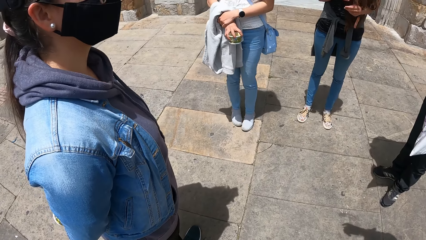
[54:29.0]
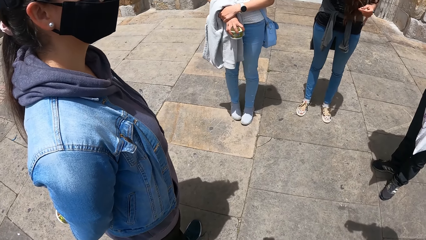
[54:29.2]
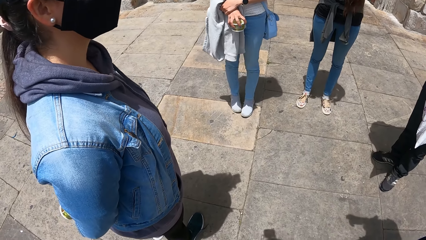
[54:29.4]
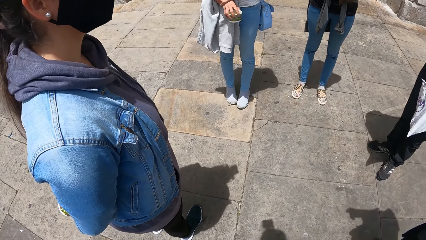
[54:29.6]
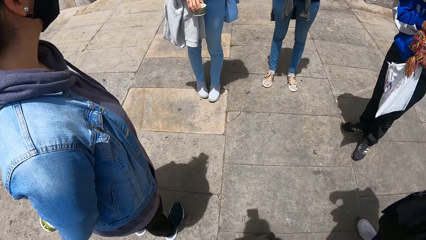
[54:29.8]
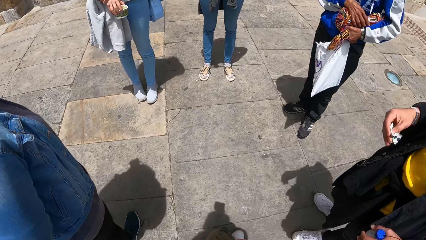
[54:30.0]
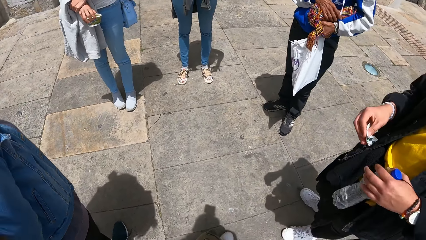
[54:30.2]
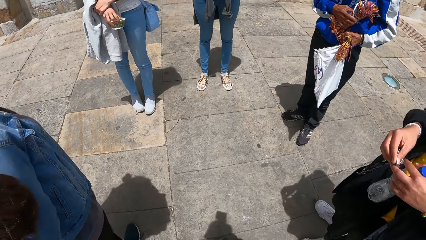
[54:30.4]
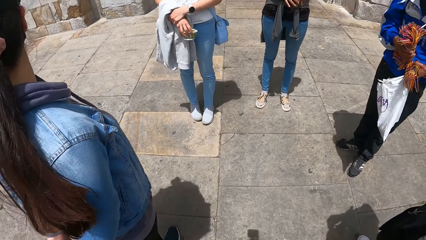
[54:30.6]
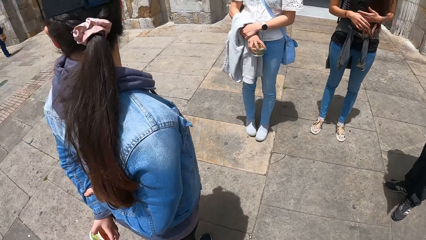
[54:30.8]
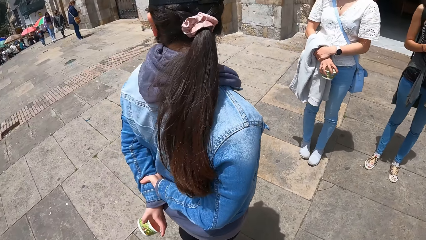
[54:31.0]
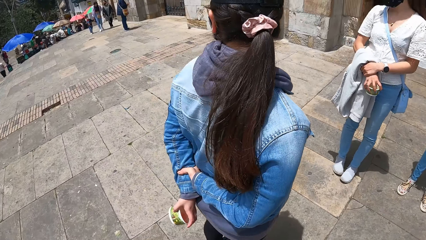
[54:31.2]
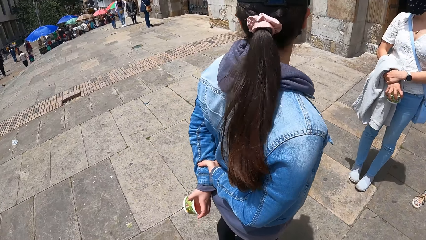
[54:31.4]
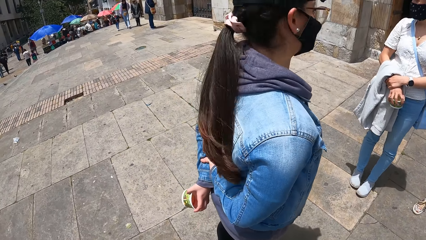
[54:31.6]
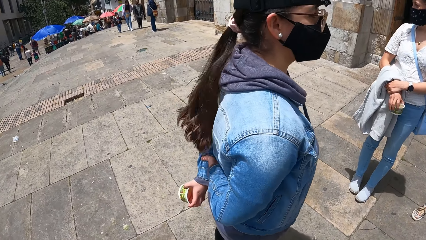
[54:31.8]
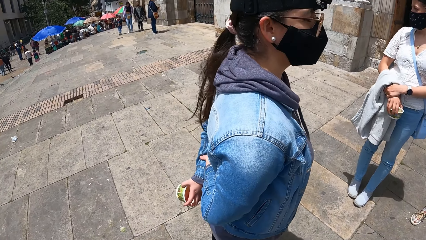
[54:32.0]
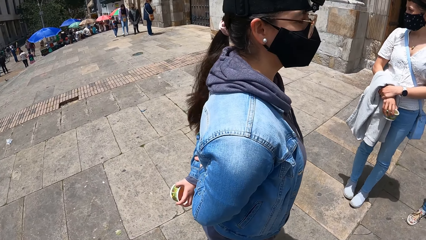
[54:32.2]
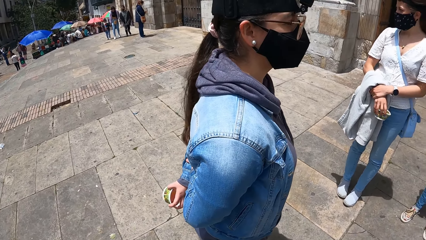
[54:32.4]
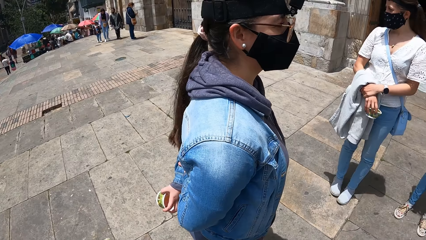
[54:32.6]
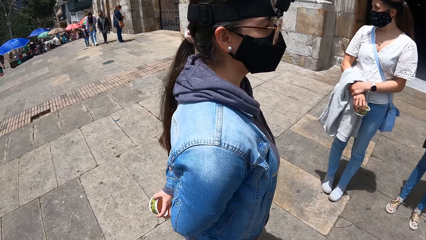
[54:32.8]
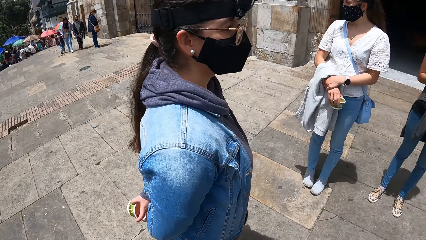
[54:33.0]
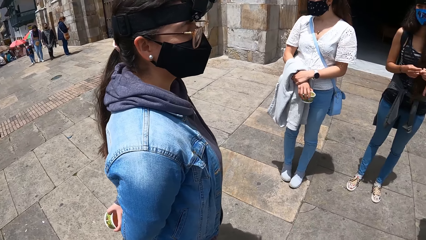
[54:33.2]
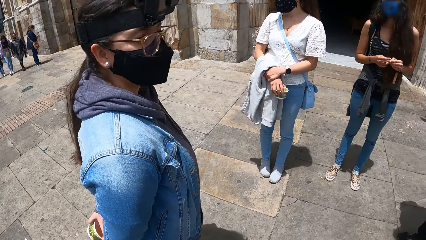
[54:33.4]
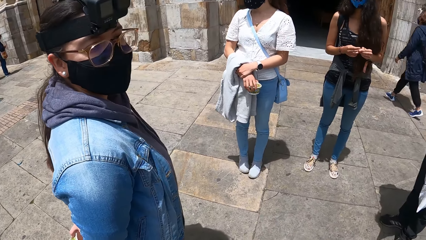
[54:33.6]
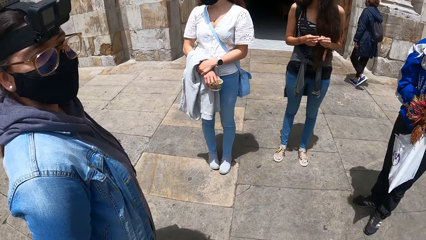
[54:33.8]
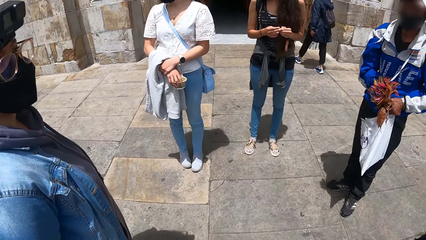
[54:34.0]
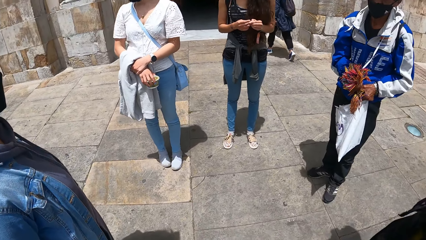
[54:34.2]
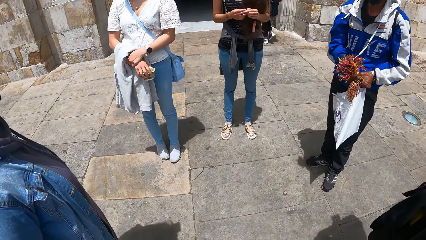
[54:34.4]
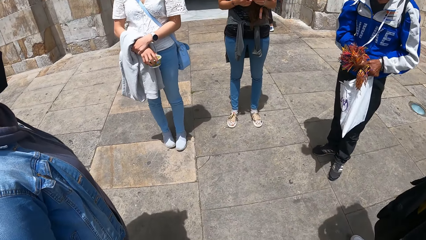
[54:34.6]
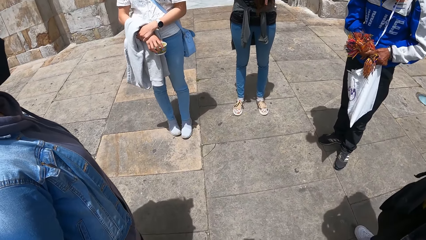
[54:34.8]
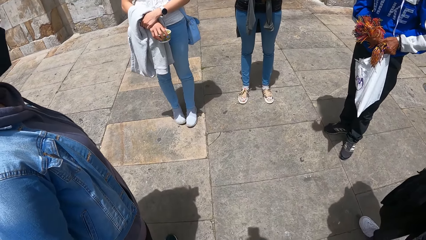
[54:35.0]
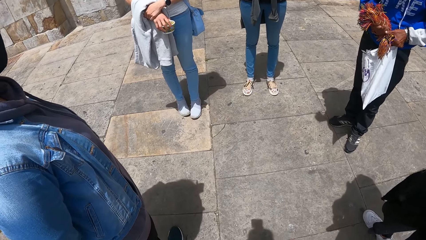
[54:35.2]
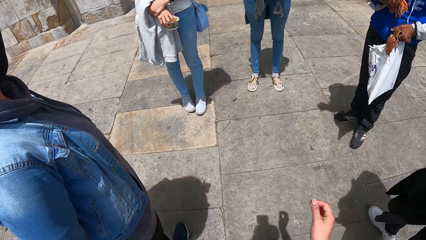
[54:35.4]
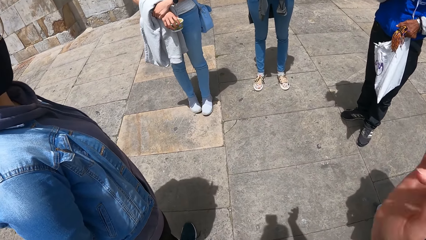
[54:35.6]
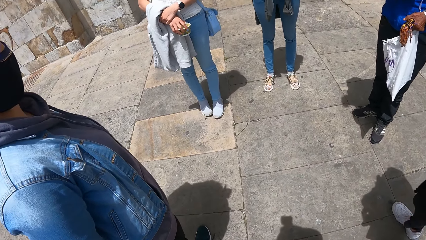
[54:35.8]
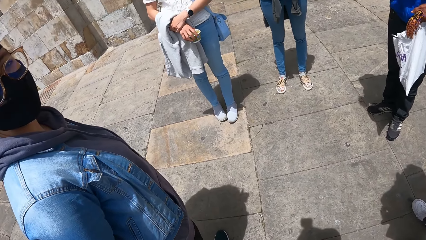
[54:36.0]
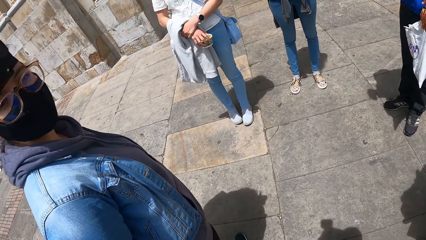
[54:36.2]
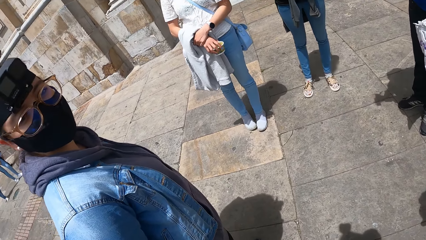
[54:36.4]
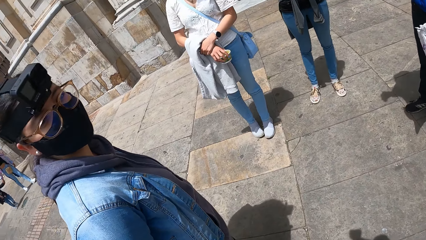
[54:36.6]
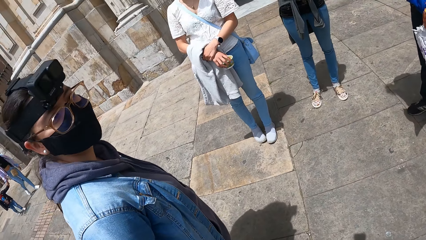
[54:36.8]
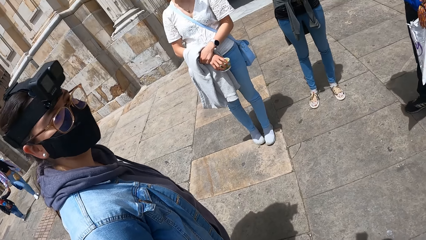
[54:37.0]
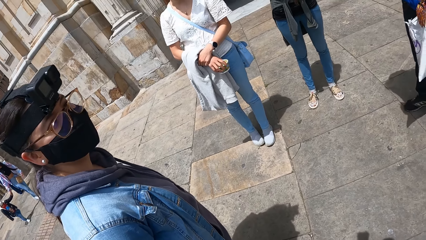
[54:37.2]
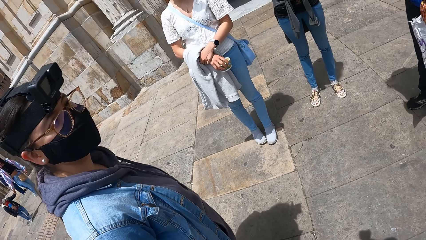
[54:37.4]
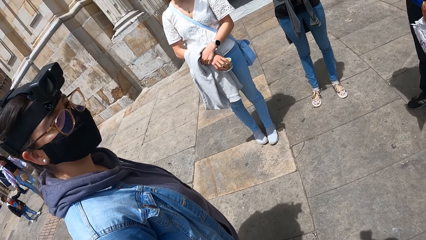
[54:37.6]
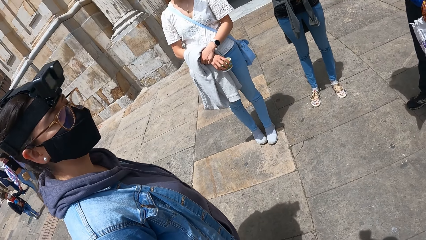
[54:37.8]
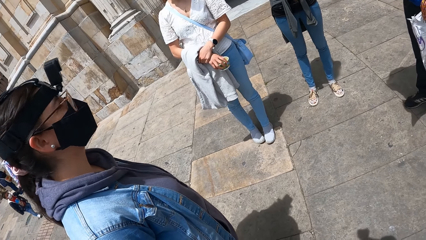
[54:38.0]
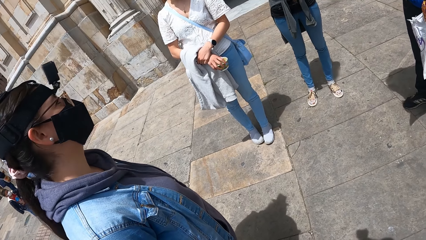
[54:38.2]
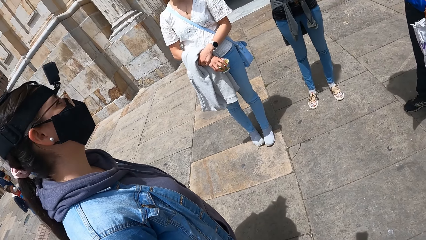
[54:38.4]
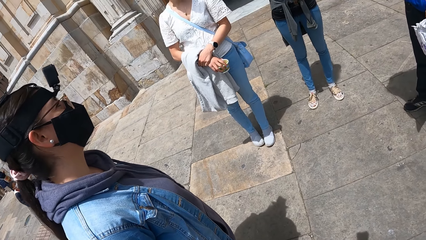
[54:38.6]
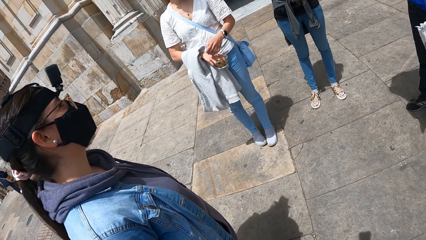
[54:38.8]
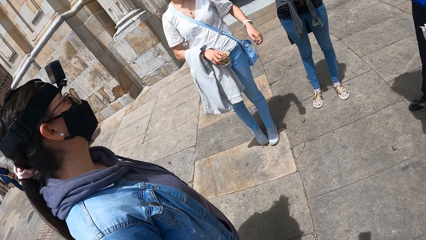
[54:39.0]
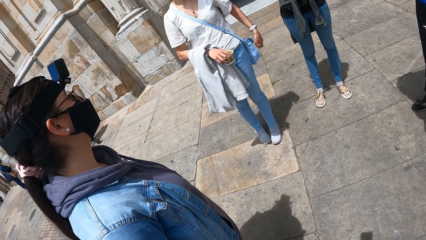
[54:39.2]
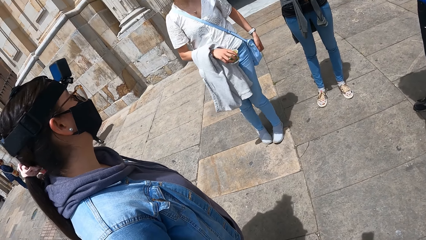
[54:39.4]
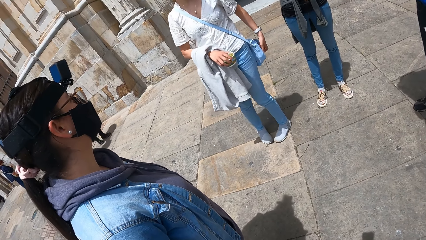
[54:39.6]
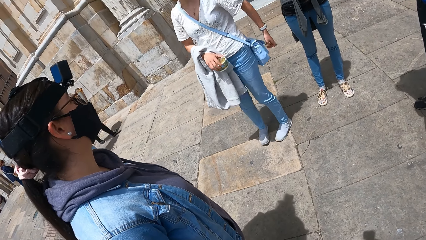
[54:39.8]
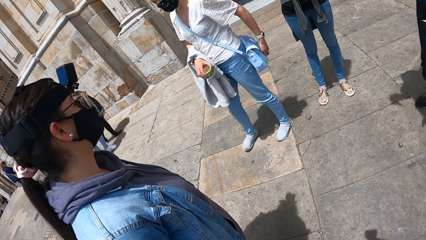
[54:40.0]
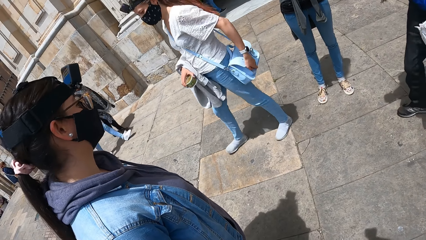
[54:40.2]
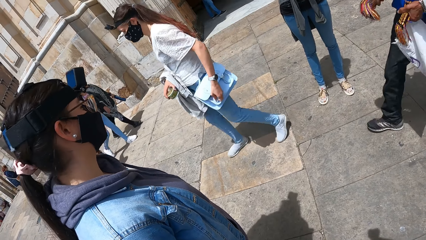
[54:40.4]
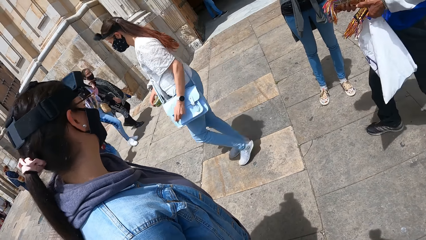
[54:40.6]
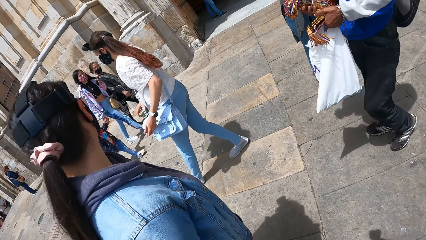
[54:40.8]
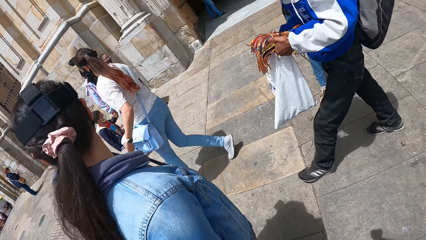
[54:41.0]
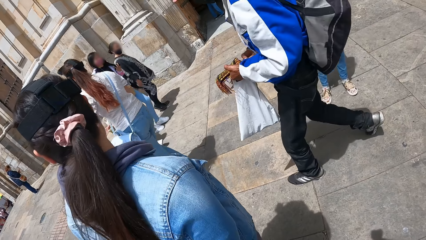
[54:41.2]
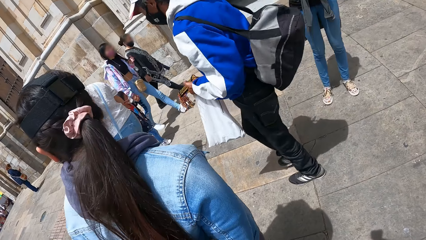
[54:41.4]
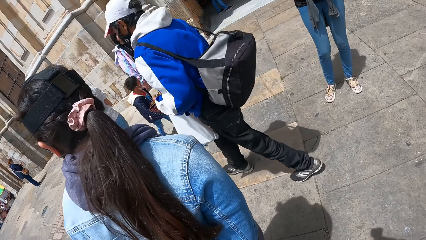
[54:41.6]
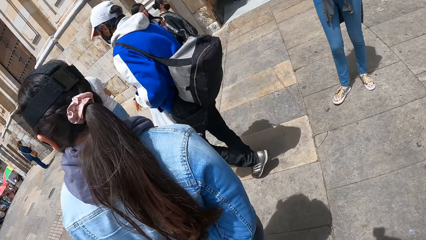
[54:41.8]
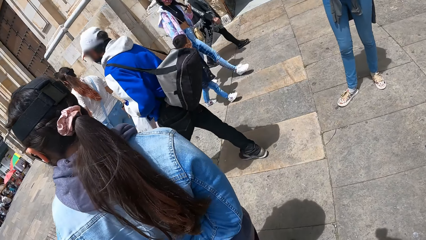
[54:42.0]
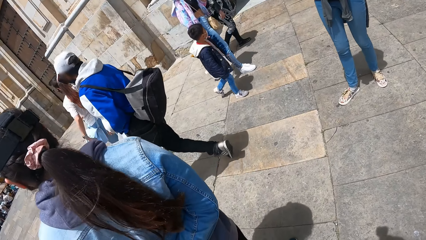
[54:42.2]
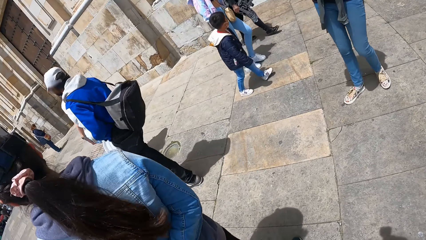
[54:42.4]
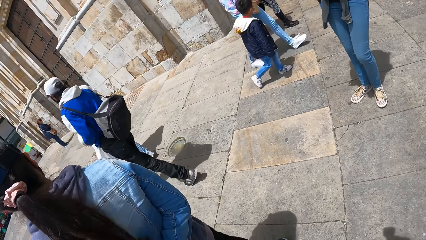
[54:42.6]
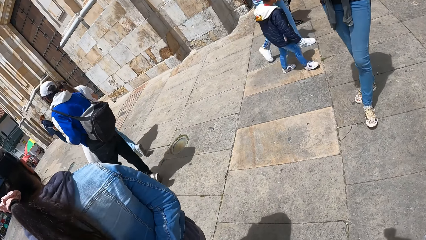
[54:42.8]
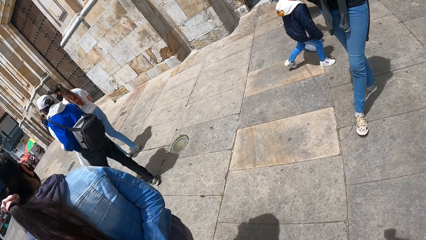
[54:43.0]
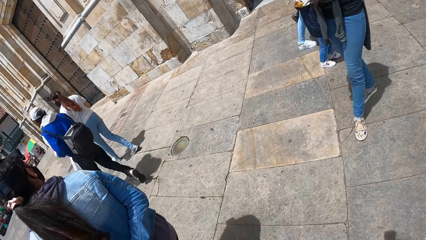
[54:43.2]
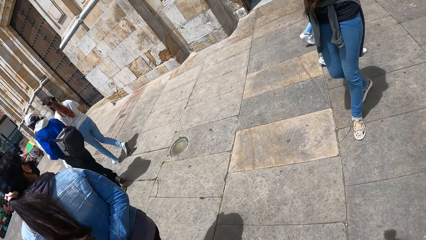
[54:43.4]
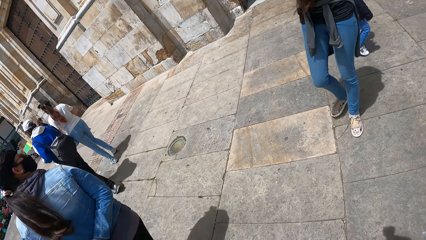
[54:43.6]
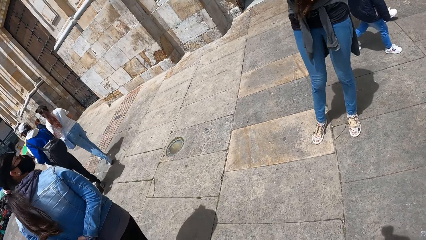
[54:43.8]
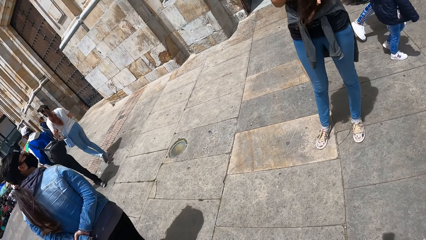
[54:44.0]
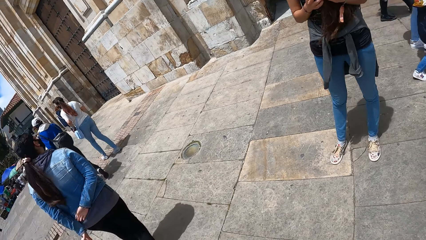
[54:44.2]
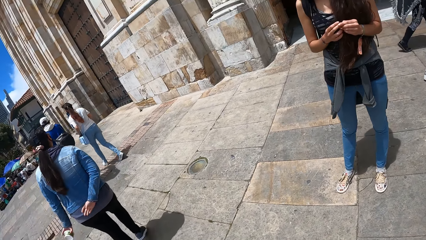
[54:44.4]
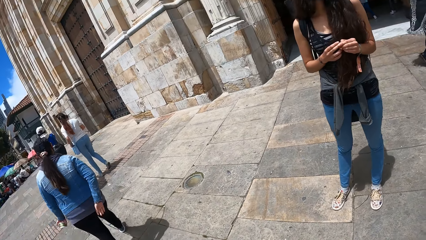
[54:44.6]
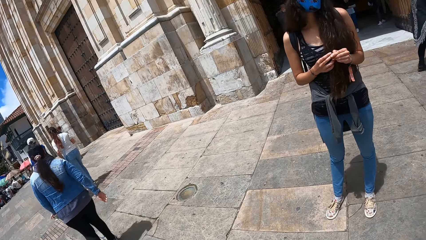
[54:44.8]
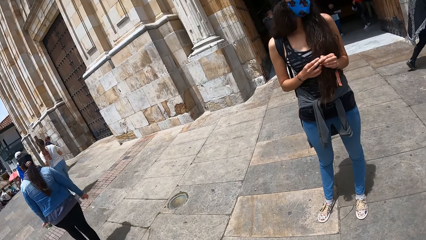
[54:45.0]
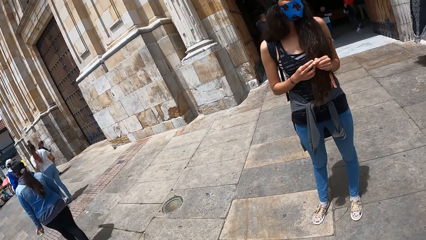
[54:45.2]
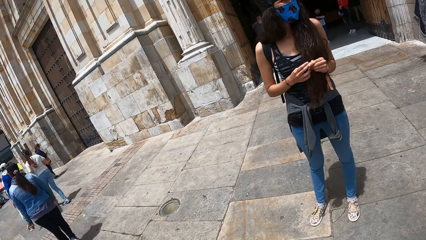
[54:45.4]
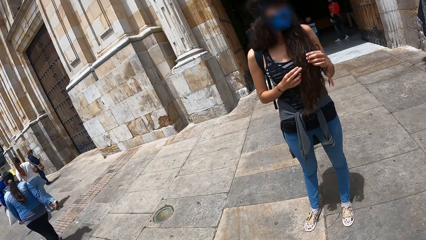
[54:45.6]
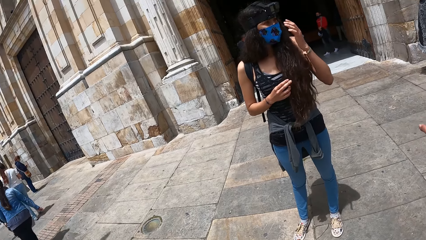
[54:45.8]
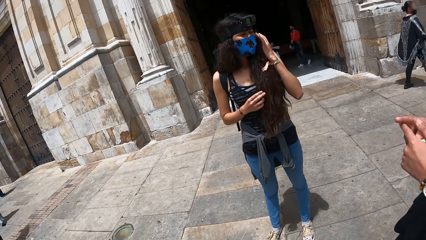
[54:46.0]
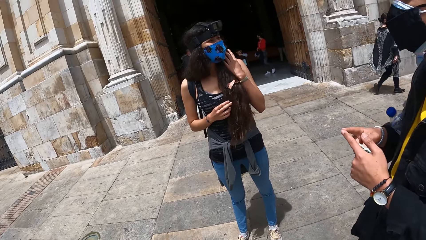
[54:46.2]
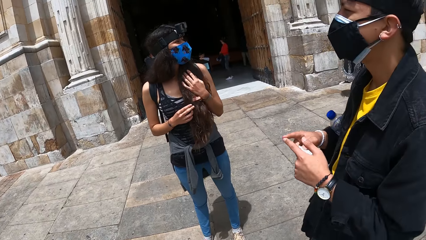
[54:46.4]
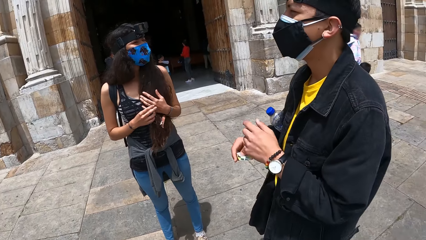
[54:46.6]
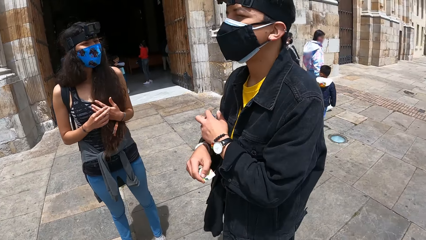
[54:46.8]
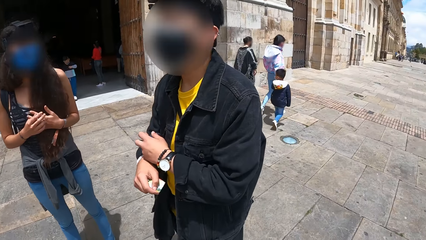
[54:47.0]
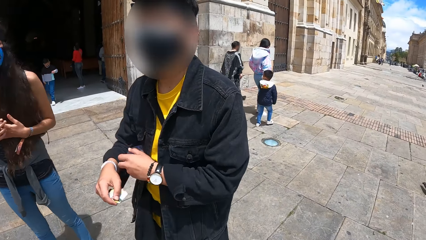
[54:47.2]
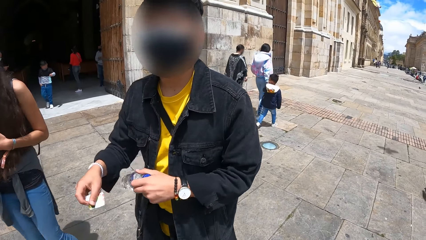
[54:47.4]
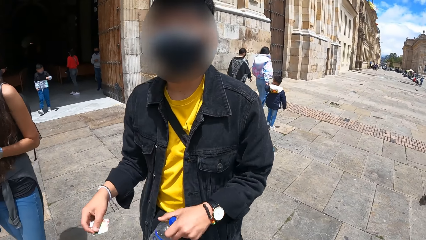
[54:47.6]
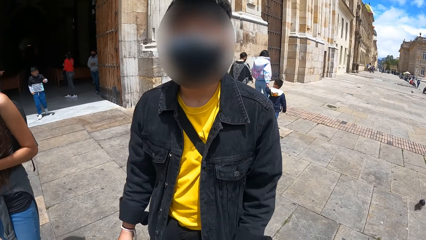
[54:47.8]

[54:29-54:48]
A man holds a bottle of water with his left hand. A person looks around. The camera wearer moves a hand. A woman touches the bag and locks her bag with her left hand. The woman and another man walk away from a second woman. The person turns around. Another person moves in the street. The first person walks in the street. A third woman walks towards the second man. The second woman moves towards the camera wearer. The other person moves her hand. Another person moves his hands. The first man holds the bottle of water in his left hand.
